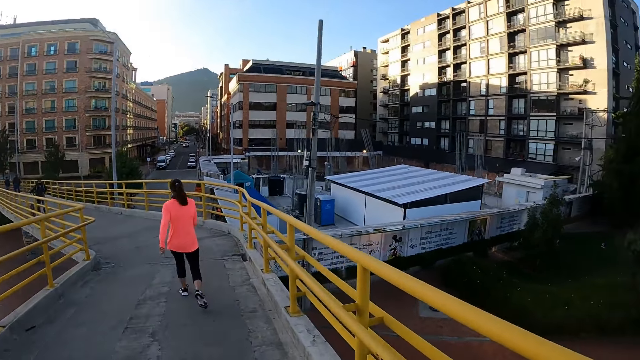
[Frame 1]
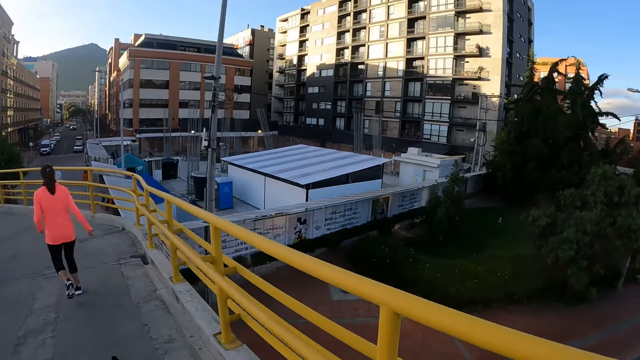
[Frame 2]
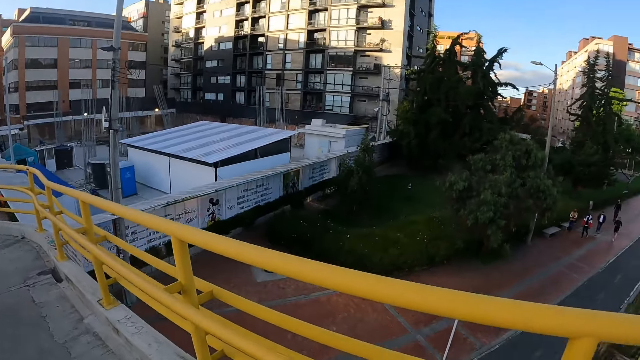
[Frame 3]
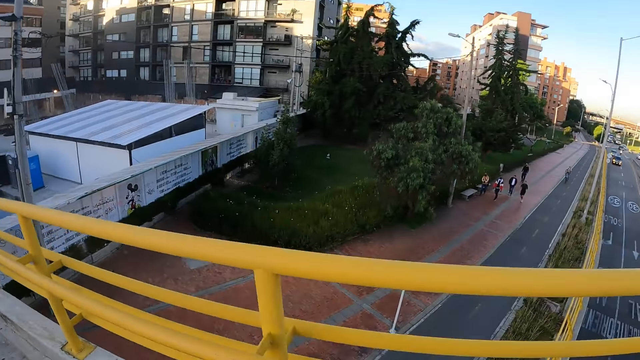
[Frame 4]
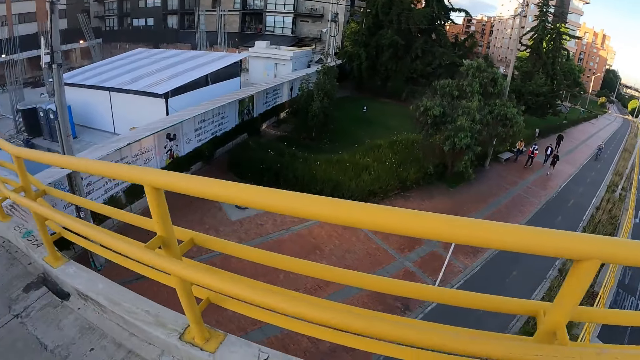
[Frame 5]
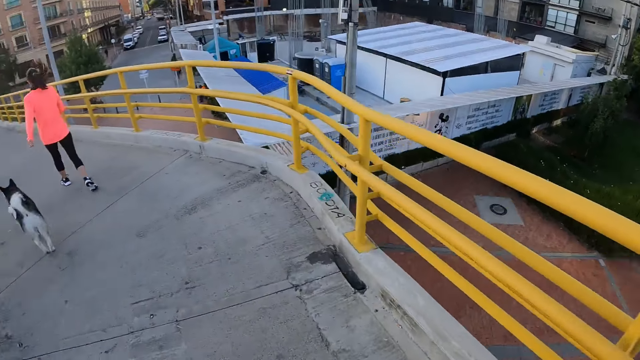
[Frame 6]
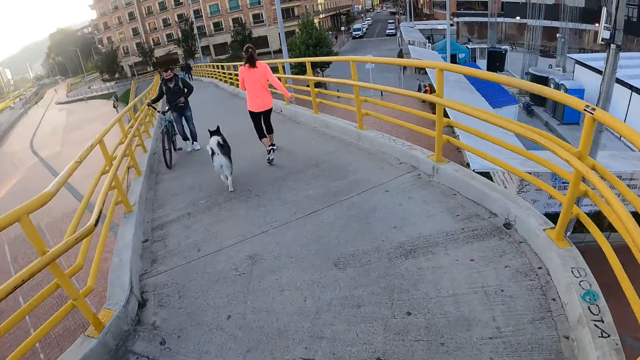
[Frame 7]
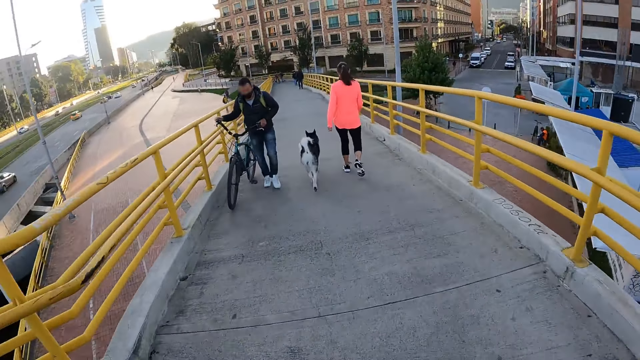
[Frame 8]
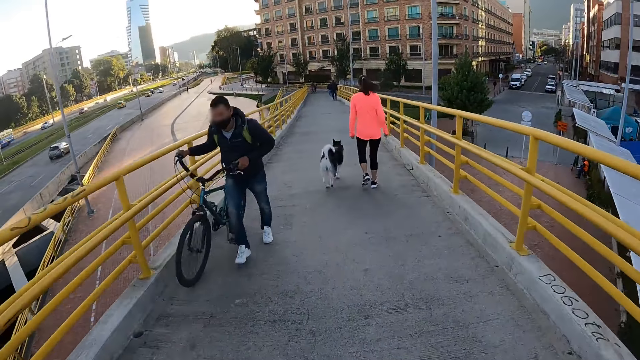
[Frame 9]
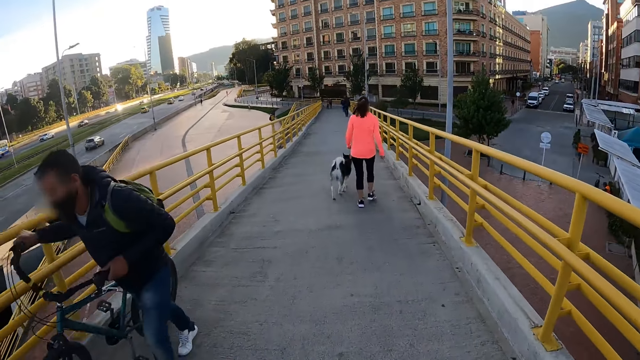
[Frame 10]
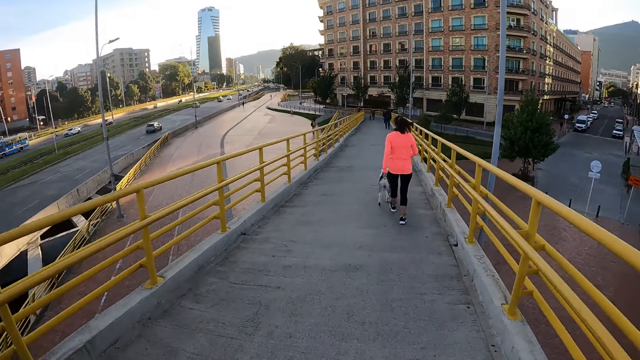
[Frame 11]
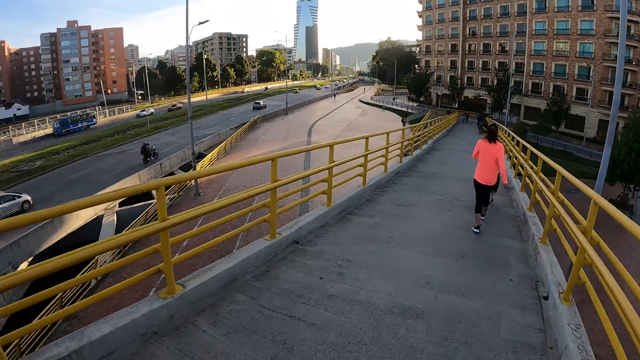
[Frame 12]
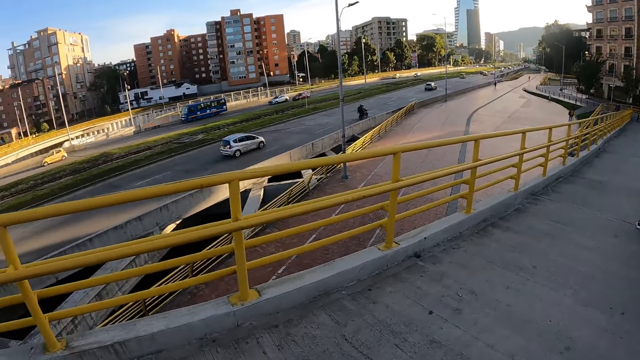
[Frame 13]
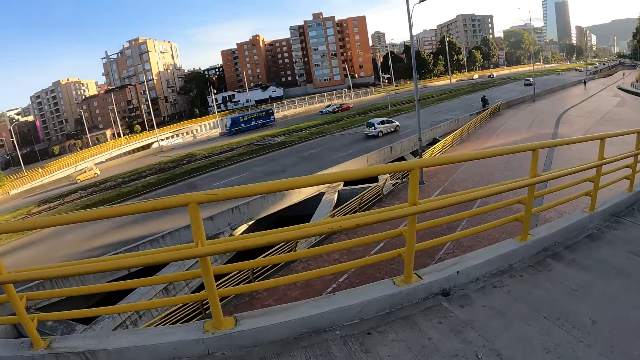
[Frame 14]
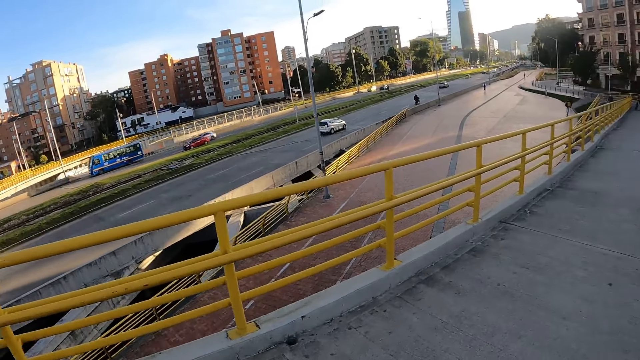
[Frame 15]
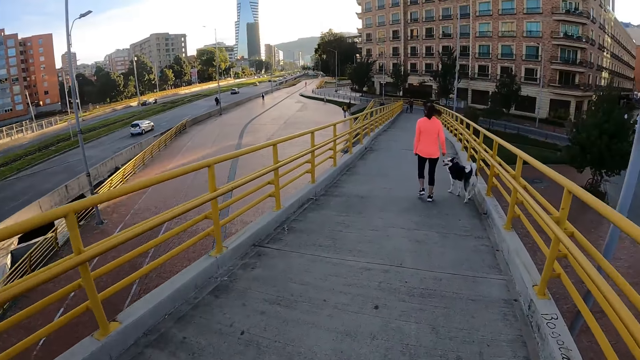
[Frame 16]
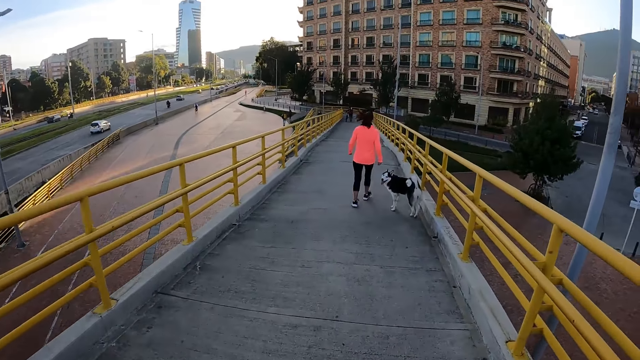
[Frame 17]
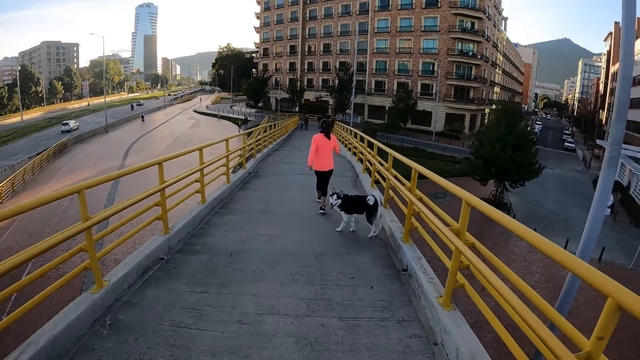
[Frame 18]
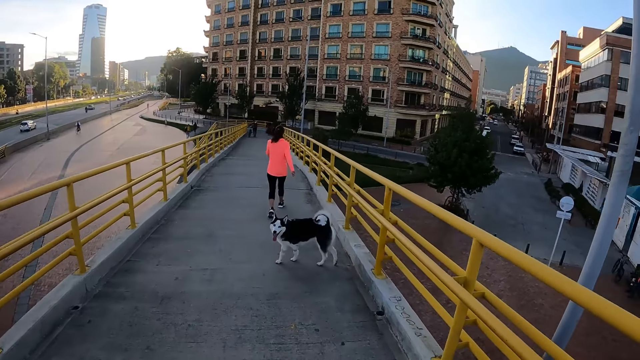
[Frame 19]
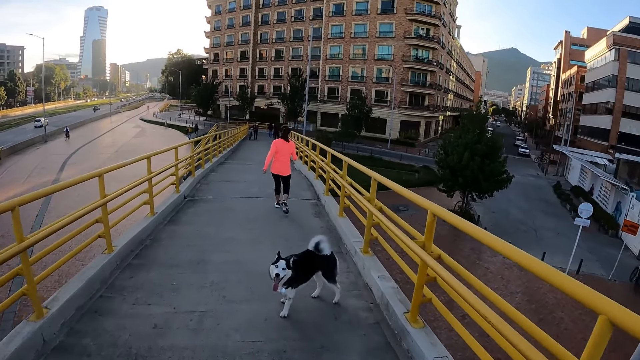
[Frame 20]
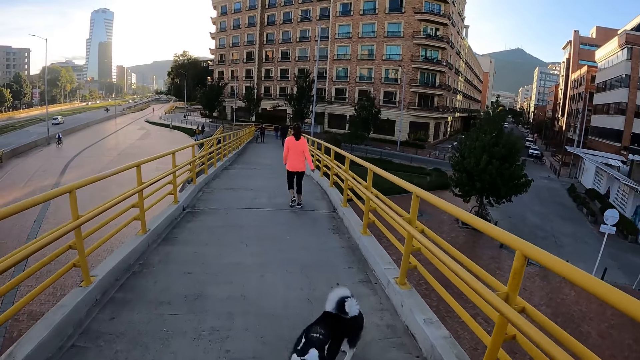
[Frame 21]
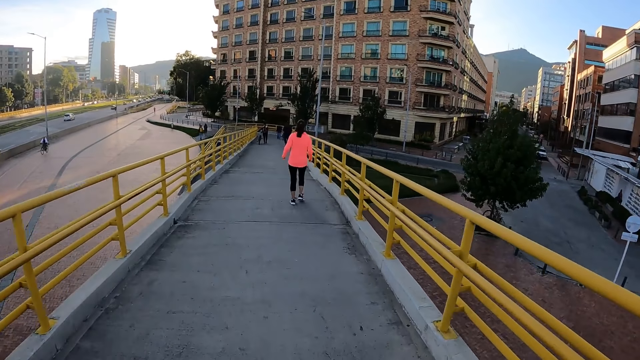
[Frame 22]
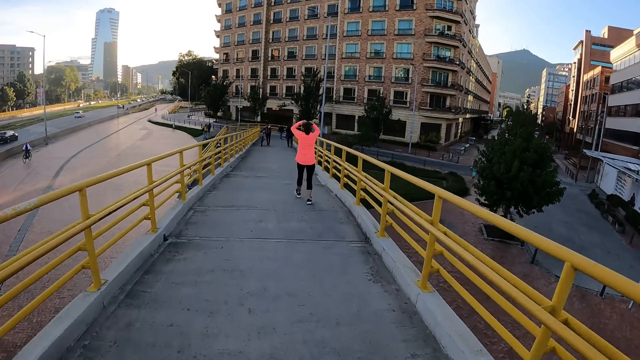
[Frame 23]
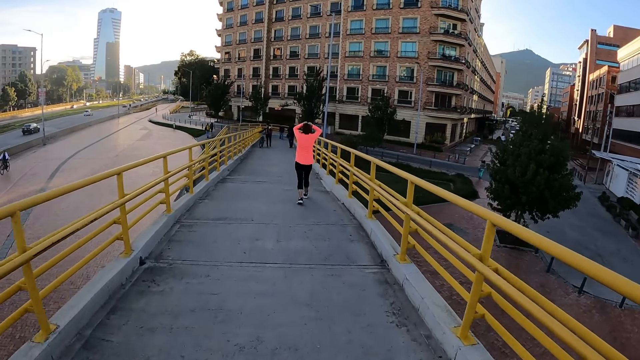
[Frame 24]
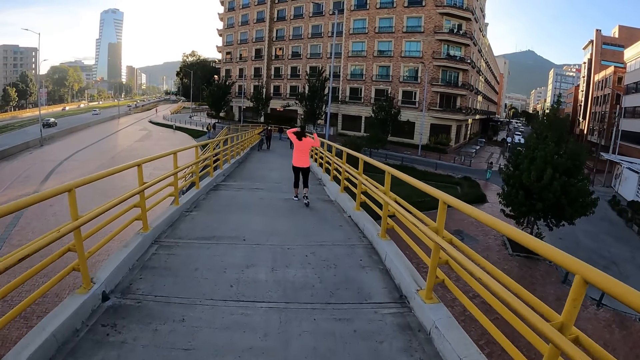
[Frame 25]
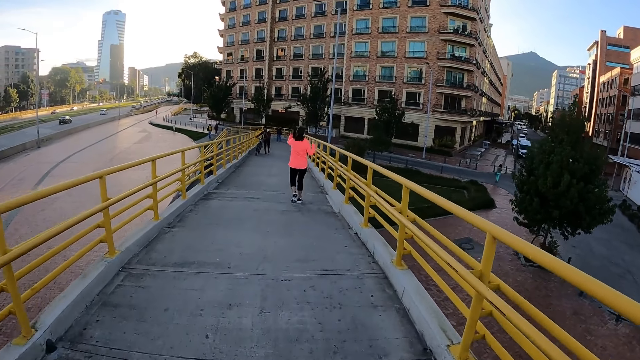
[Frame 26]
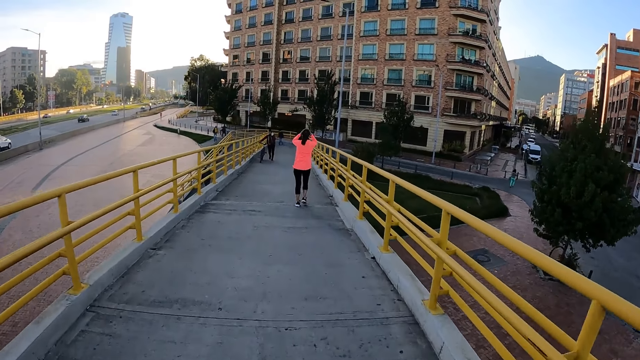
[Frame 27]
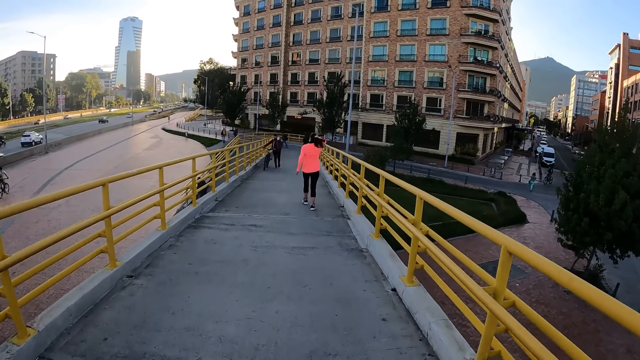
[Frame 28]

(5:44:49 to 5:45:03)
The camera wearer looks around. They walk on the pavement. They look around. They walk on the pavement.

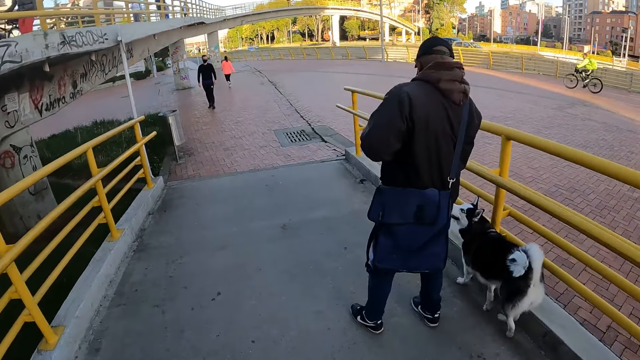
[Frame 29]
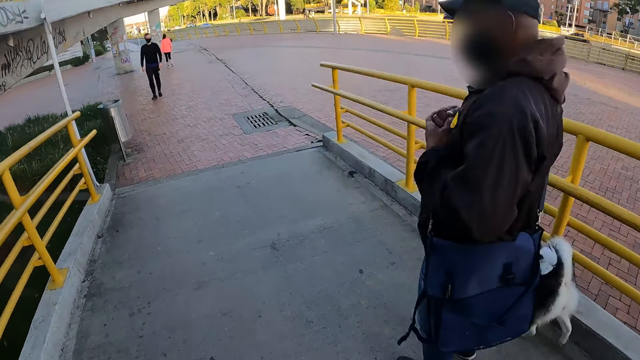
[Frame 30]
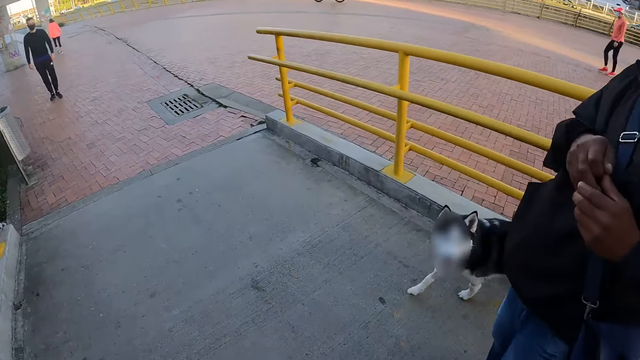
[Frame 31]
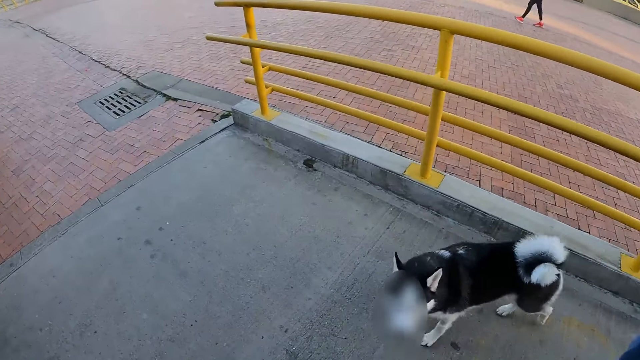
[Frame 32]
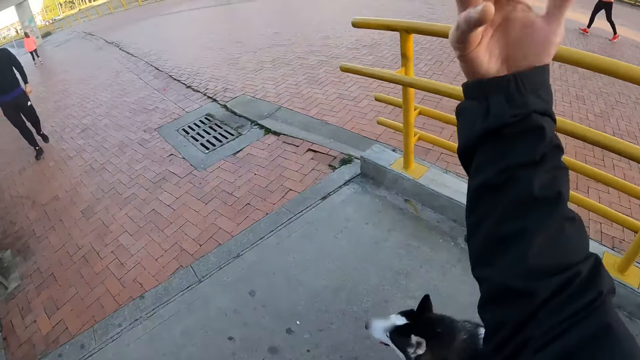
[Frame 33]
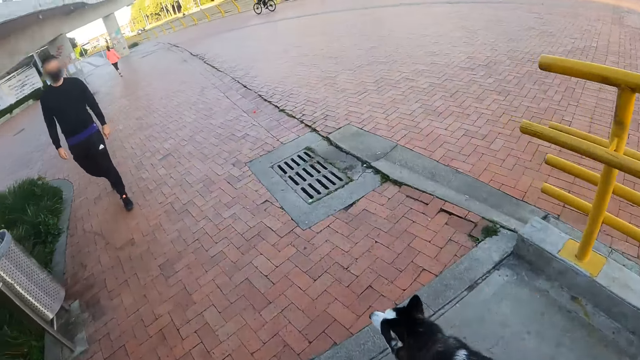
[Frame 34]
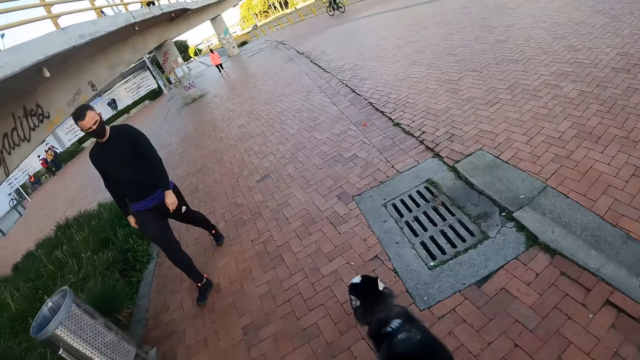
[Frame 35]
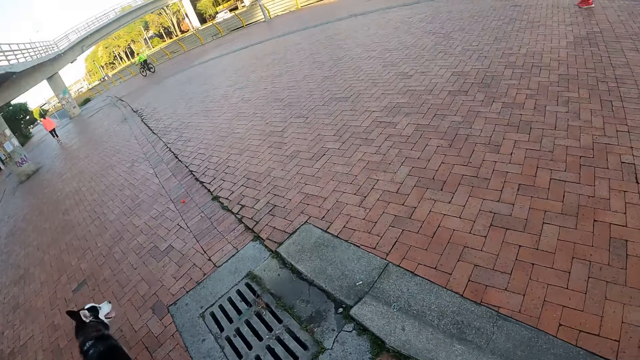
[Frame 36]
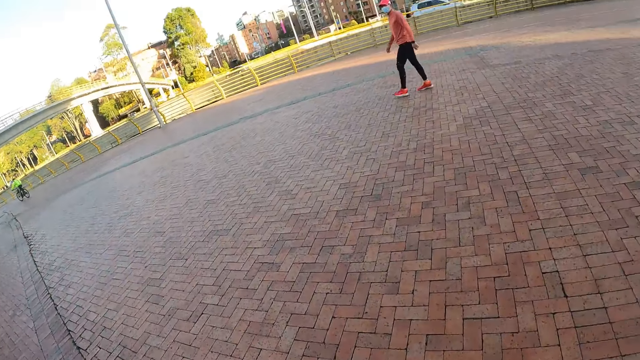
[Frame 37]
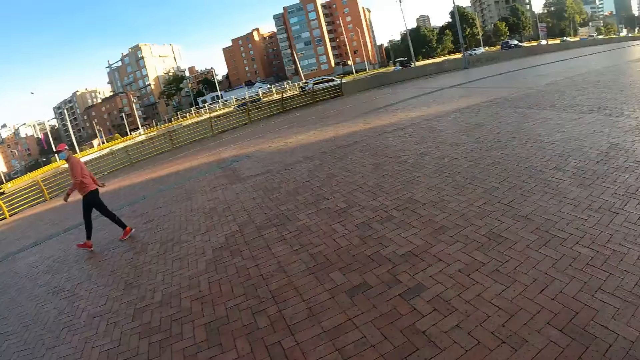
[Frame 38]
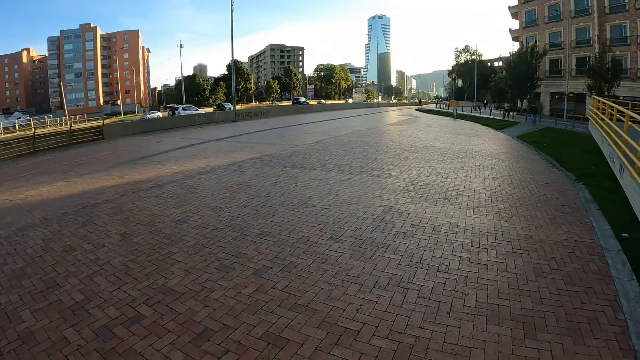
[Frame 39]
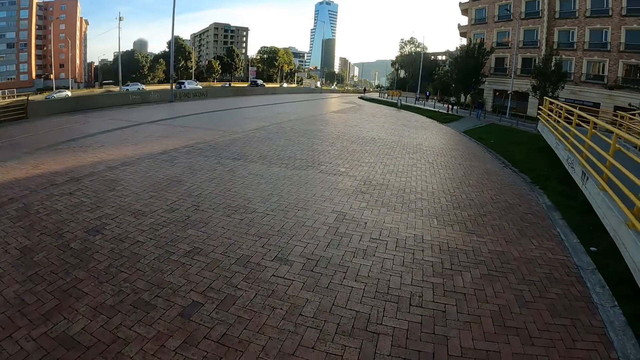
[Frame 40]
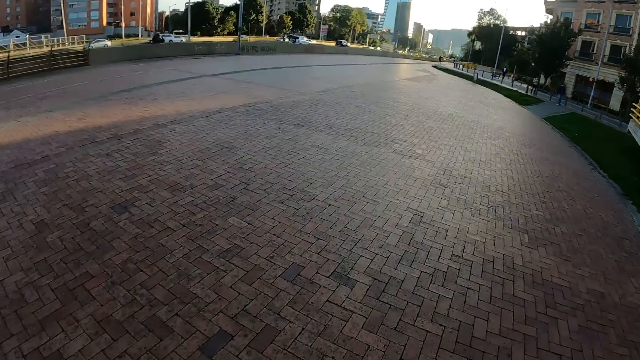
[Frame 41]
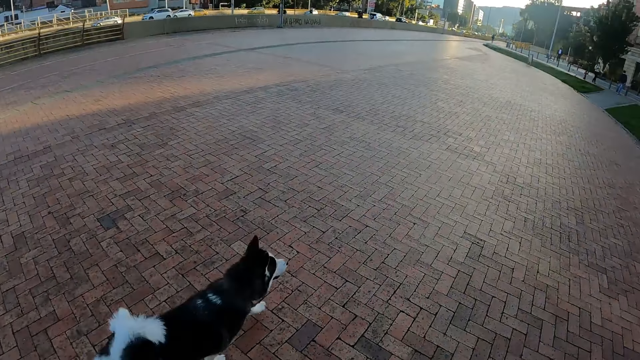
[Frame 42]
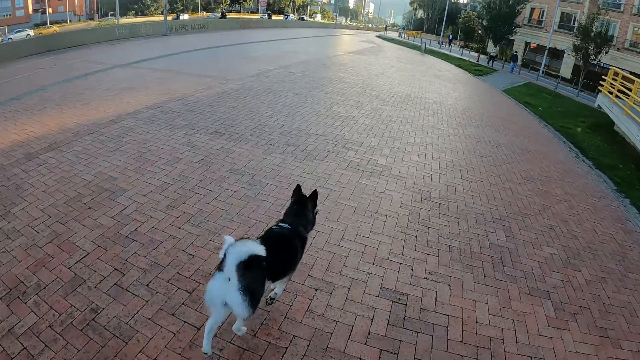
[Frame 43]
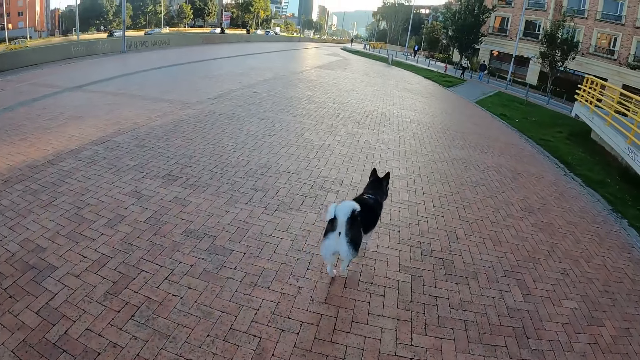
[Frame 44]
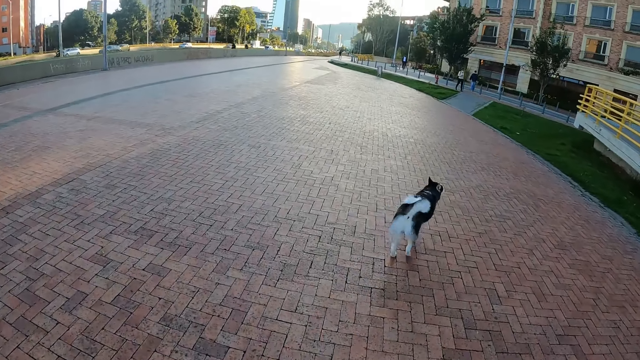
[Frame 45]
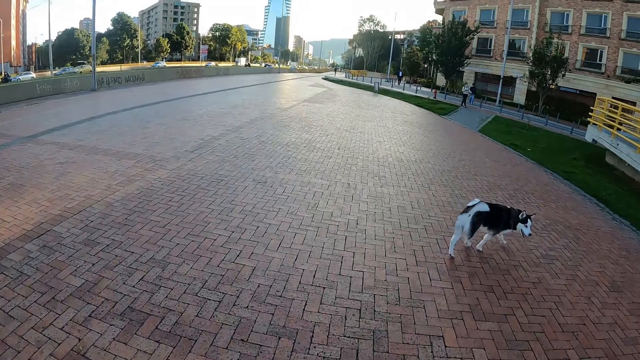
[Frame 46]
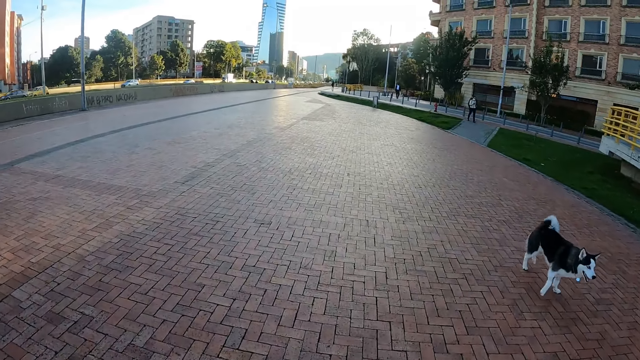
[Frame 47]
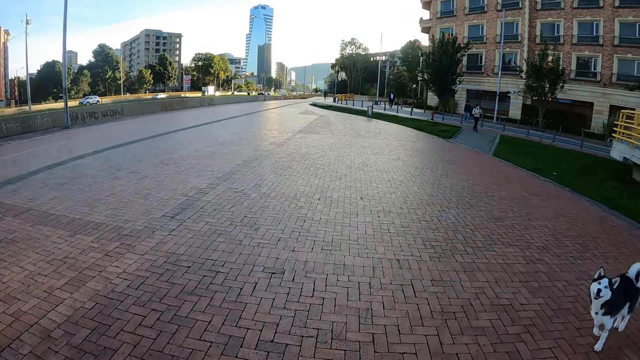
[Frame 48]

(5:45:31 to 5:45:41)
The camera wearer raises his right hand at a dog. He walks on the pavement.
